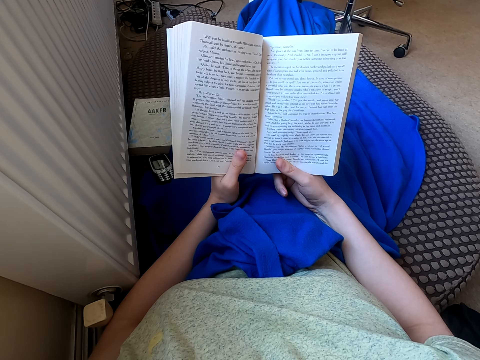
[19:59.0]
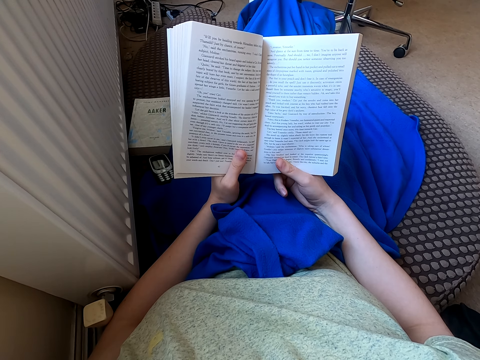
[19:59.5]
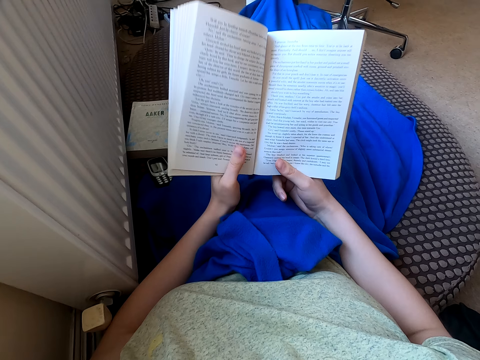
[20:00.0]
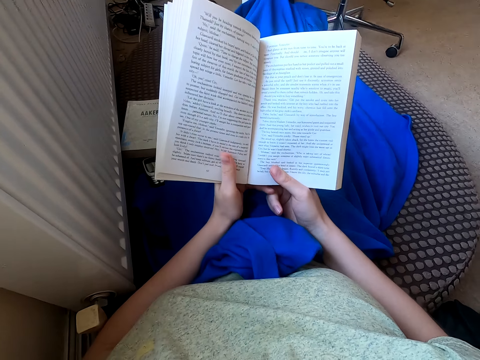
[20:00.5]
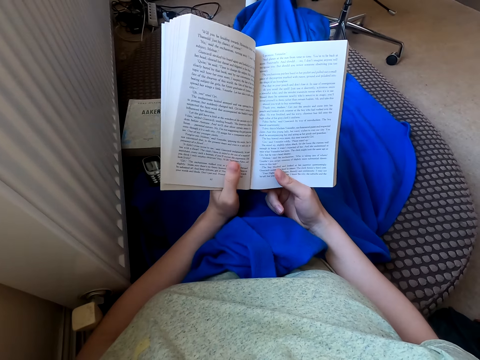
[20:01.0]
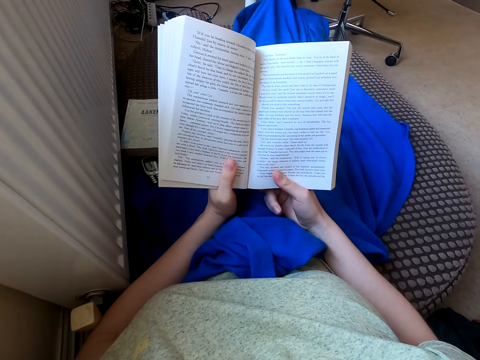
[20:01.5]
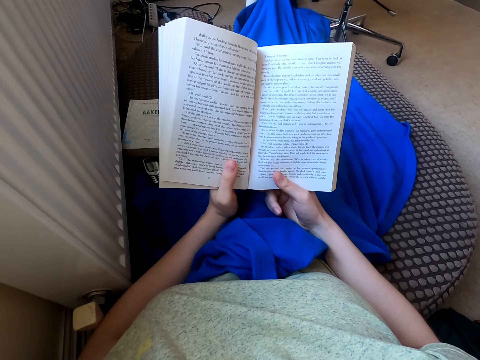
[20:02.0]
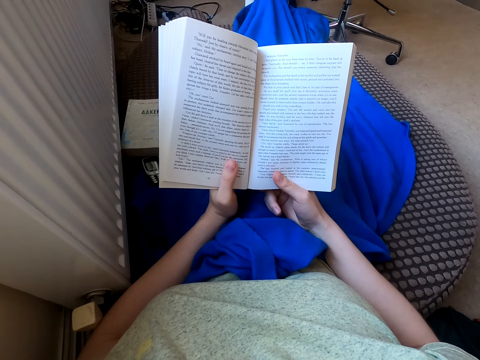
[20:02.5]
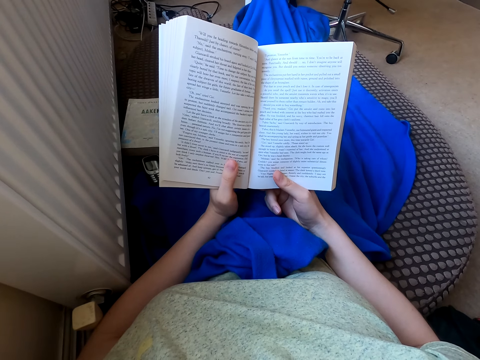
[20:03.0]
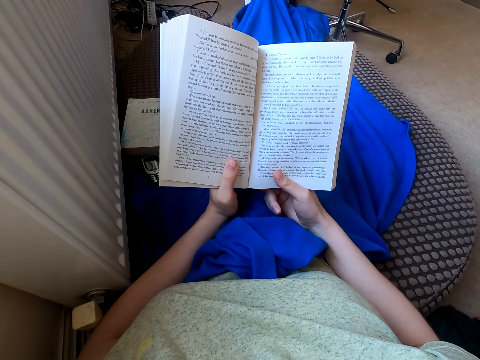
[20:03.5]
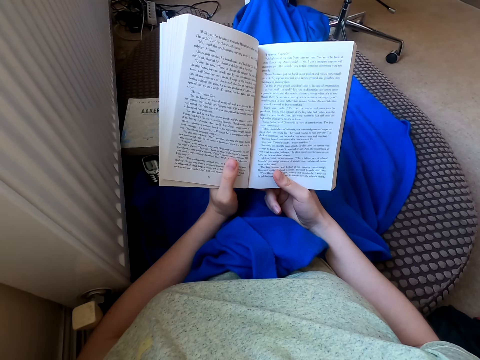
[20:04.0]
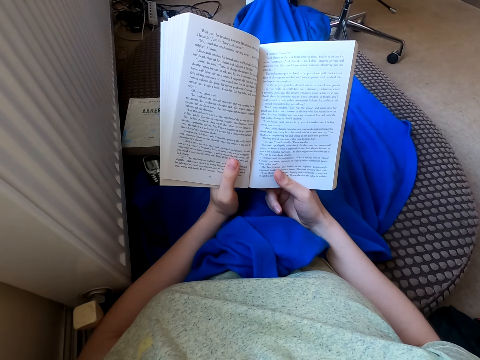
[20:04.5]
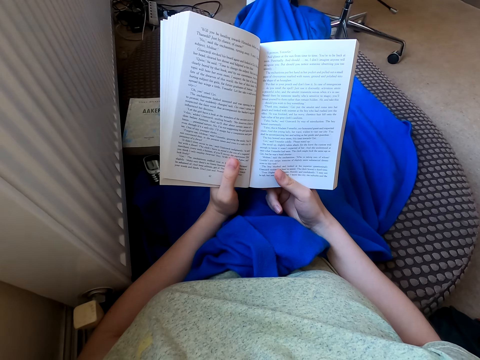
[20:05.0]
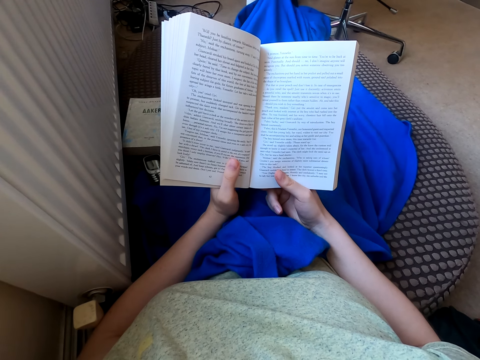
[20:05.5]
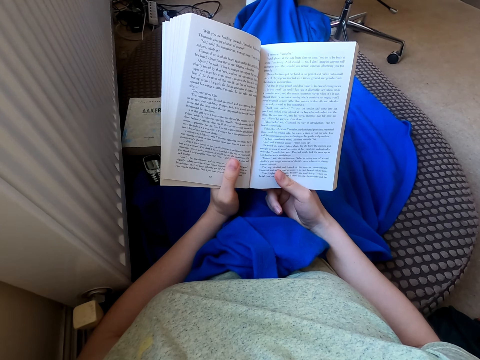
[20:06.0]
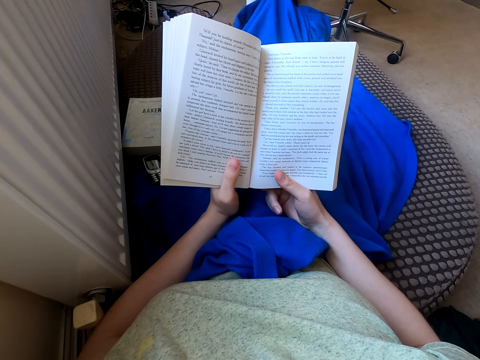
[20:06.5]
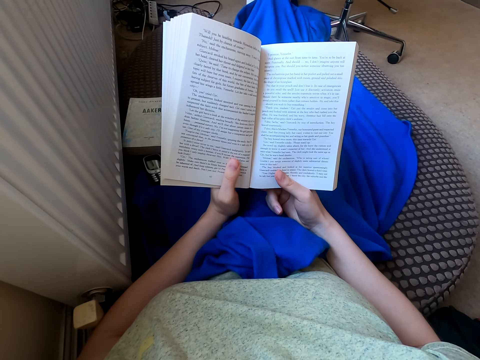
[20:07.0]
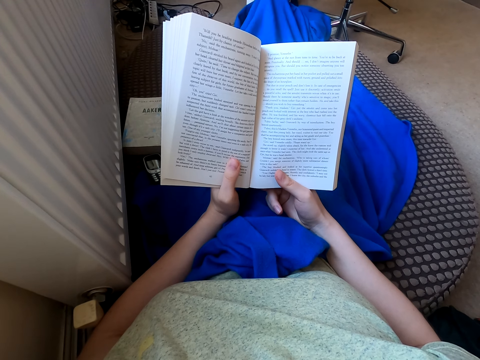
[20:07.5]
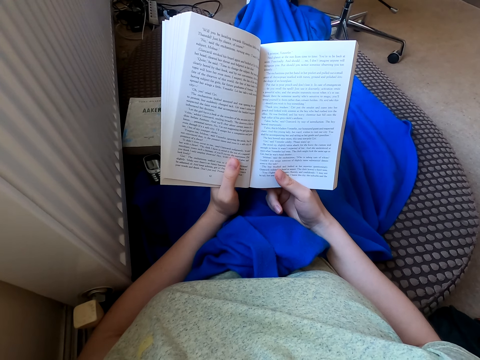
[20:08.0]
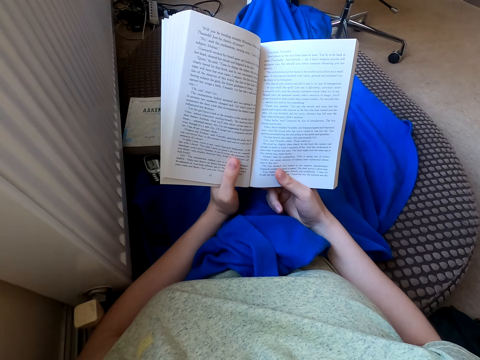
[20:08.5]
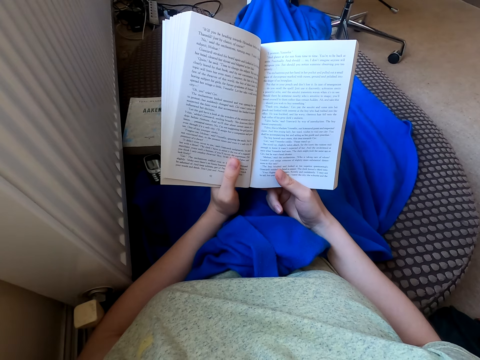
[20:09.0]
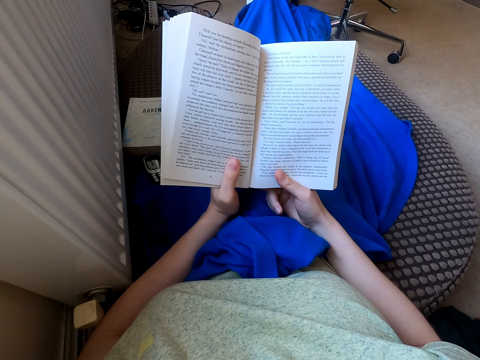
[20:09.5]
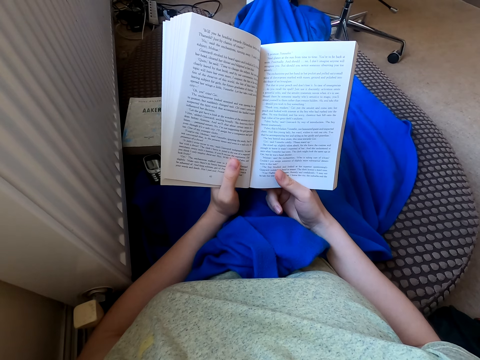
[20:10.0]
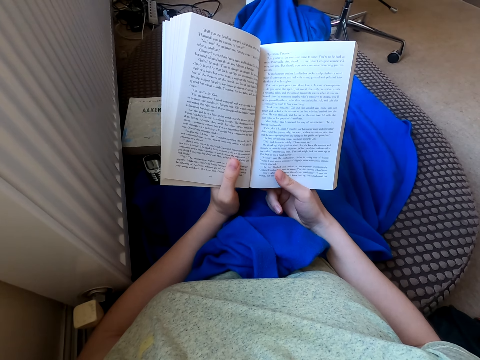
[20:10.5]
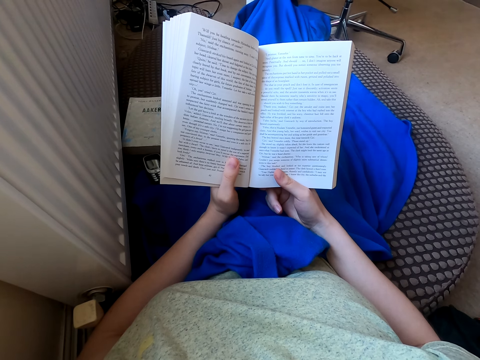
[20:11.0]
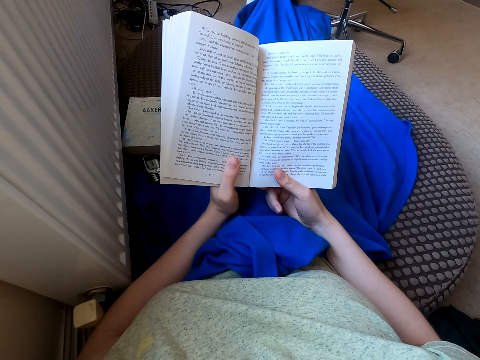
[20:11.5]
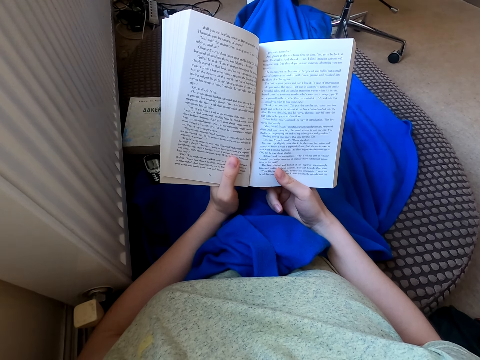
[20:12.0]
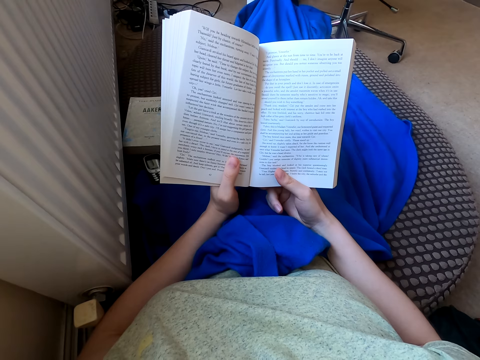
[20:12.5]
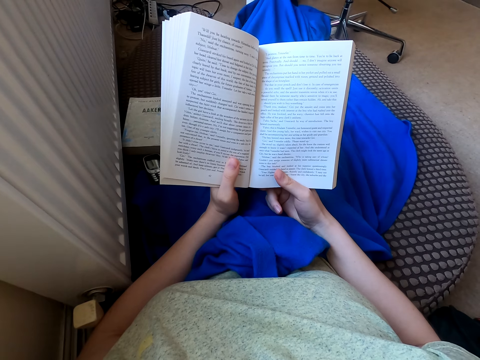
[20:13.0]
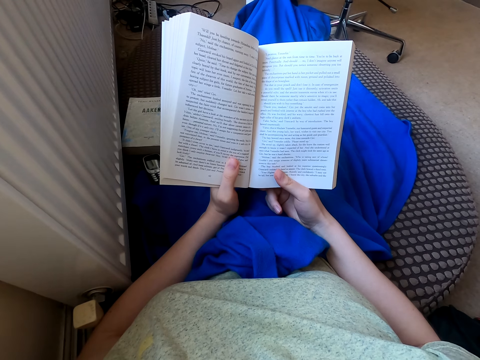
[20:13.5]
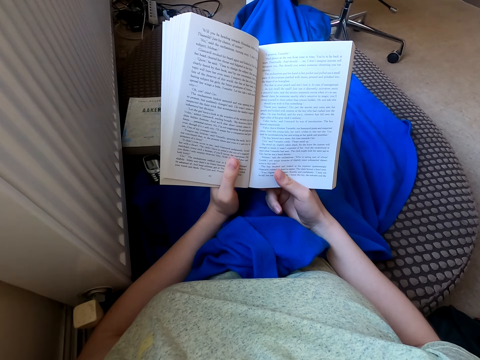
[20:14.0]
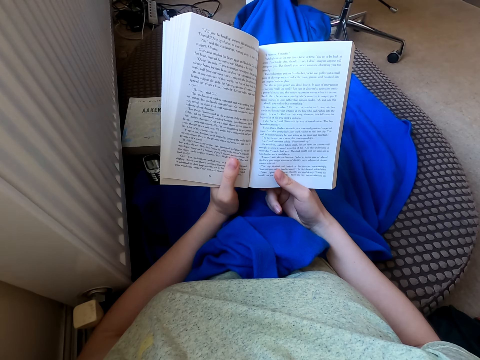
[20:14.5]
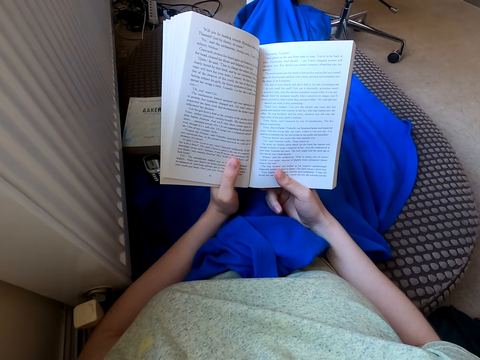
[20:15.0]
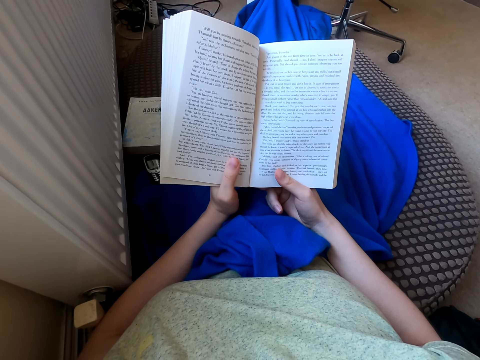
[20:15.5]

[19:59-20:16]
The camera wearer moves hands. They read the book. They hold the book. They move the leg. They read the book. They hold the book.

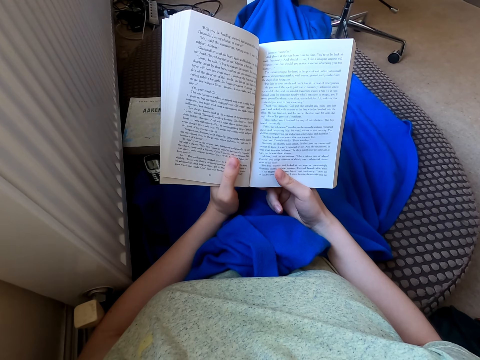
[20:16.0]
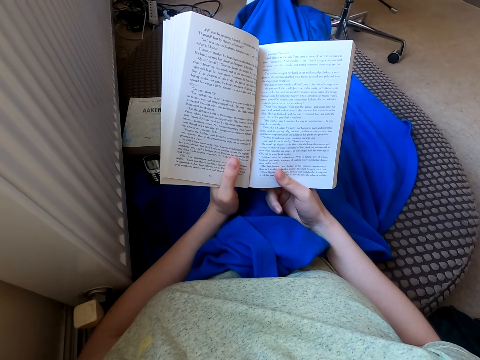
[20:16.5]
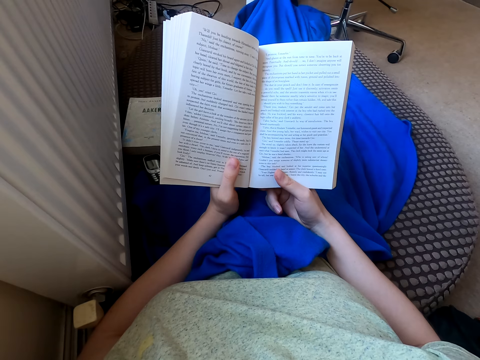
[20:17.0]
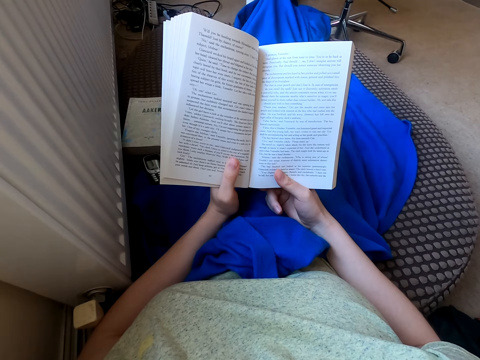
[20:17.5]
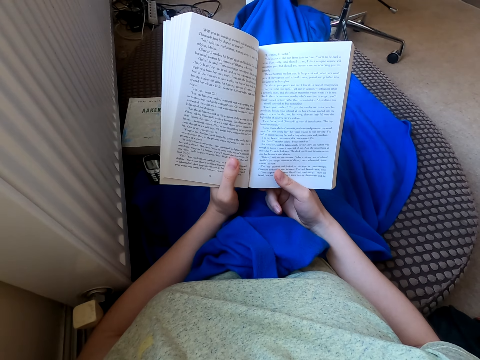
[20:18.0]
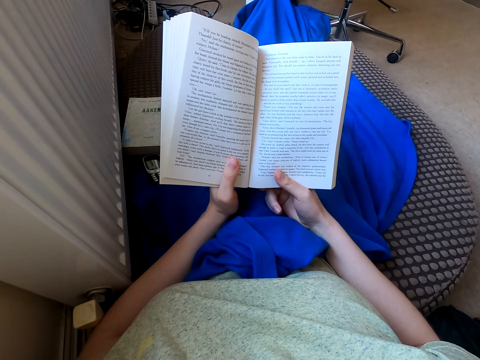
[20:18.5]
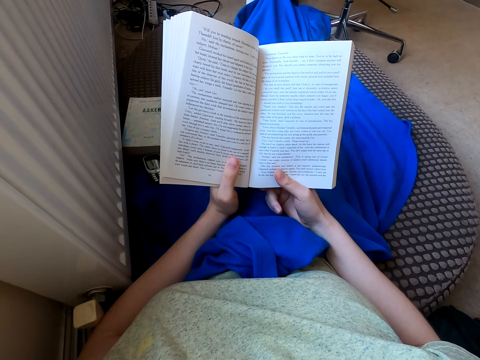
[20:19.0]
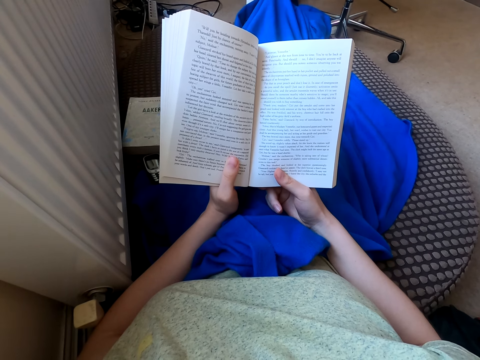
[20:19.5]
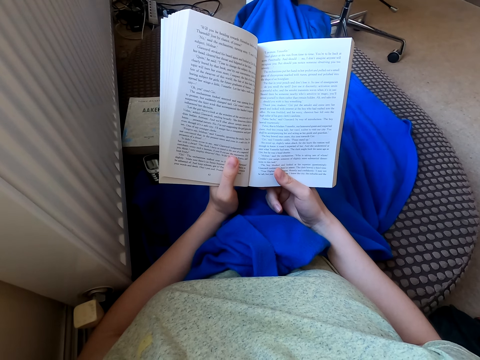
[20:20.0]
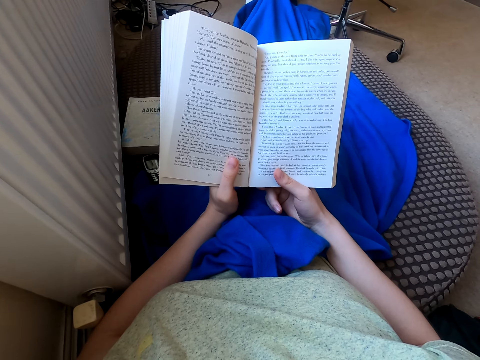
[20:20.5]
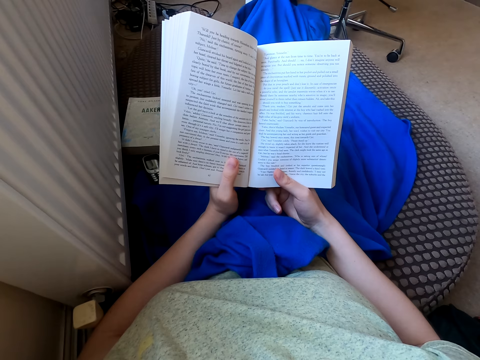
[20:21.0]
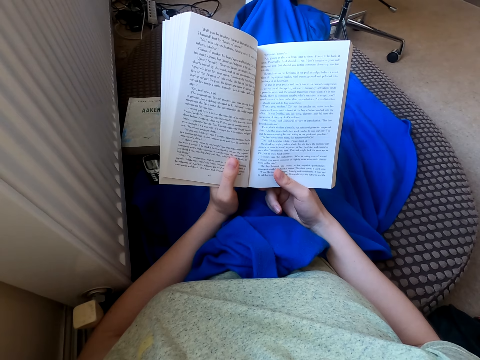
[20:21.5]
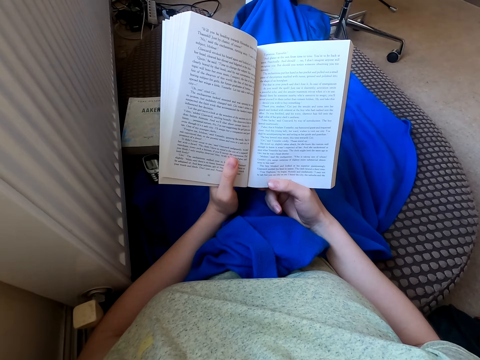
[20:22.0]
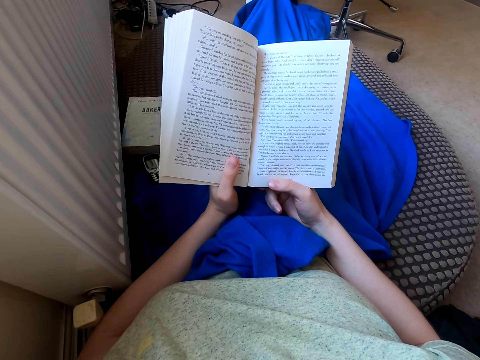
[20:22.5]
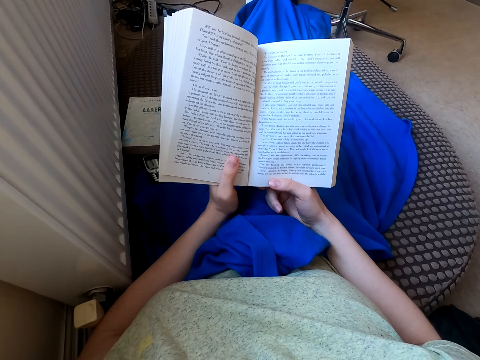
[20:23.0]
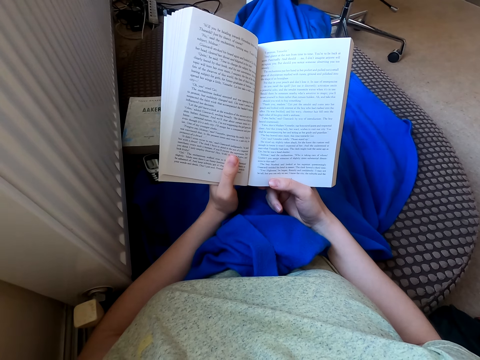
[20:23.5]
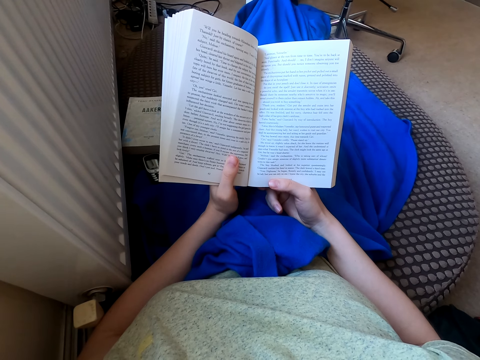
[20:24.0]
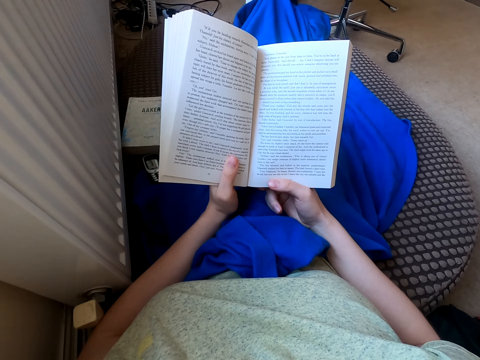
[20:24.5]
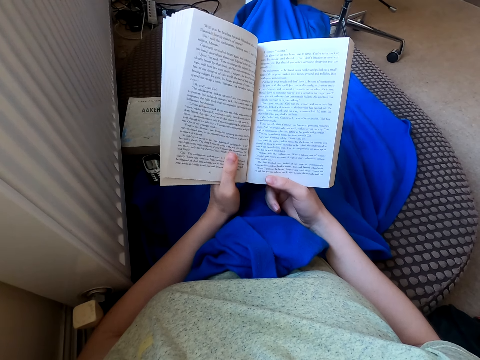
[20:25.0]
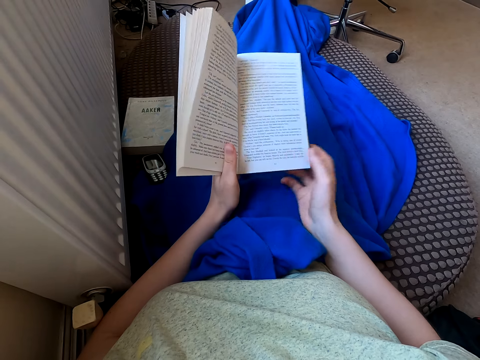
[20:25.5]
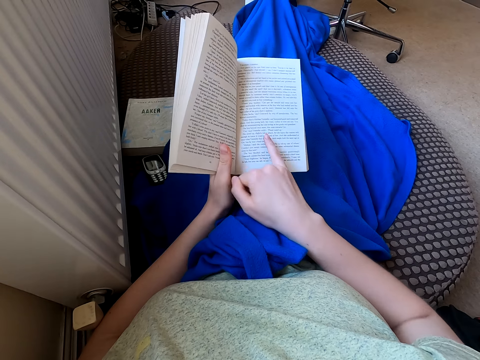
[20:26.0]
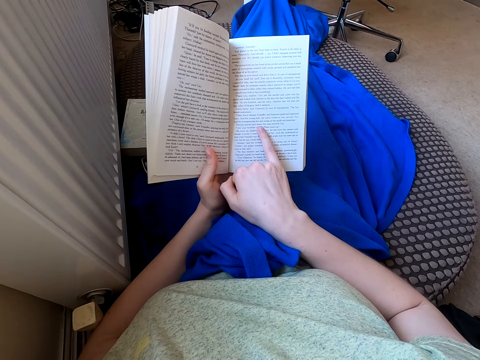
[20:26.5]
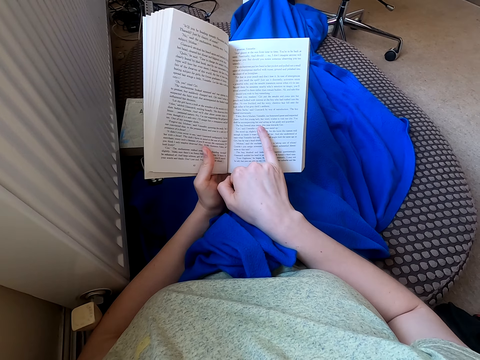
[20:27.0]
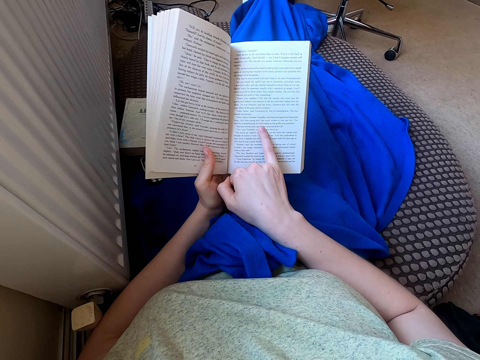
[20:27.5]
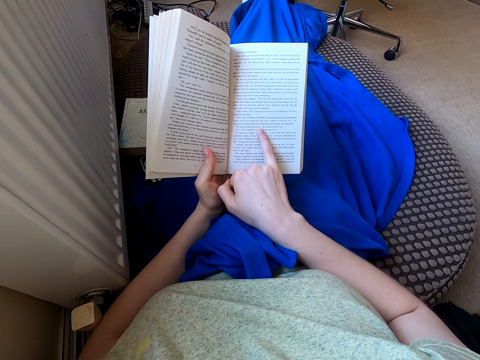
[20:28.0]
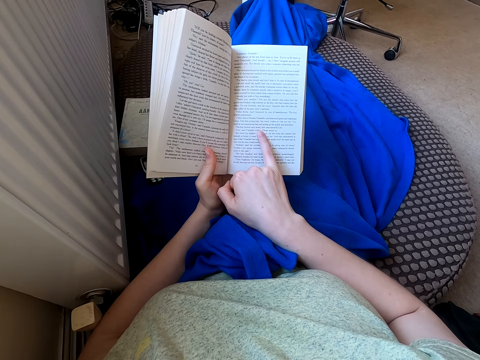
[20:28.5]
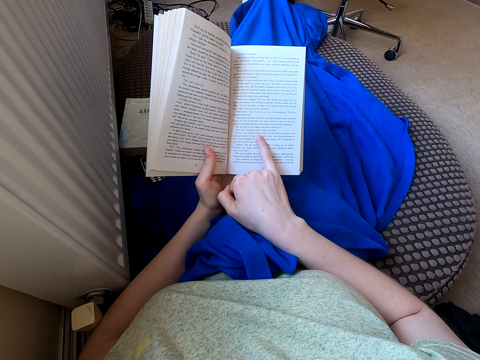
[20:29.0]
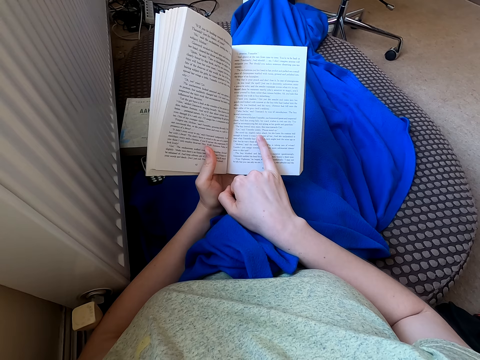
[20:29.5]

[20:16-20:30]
The camera wearer moves hands. They hold the book, read the book and touch the page with a finger.
